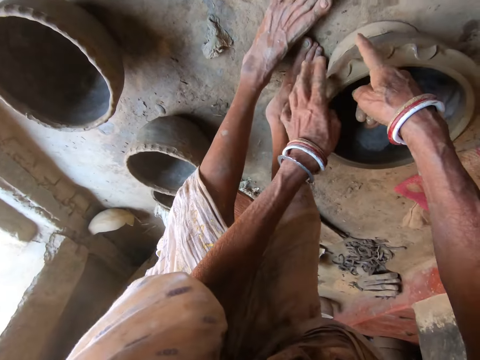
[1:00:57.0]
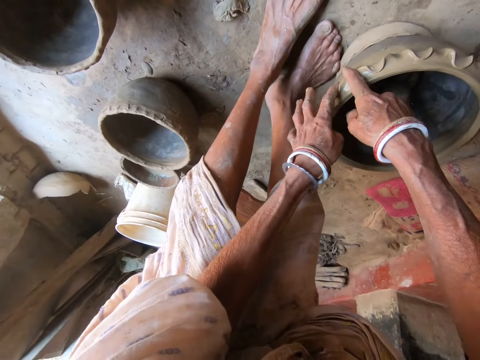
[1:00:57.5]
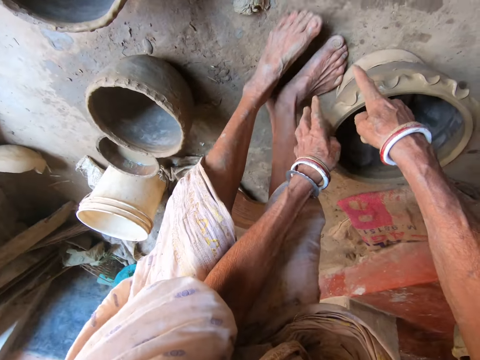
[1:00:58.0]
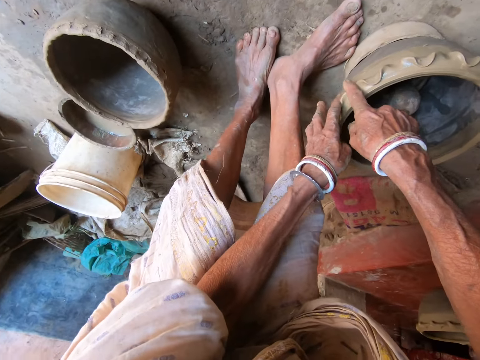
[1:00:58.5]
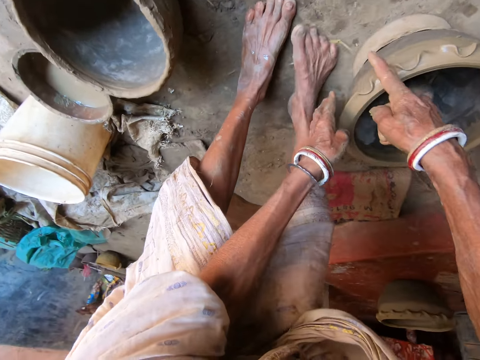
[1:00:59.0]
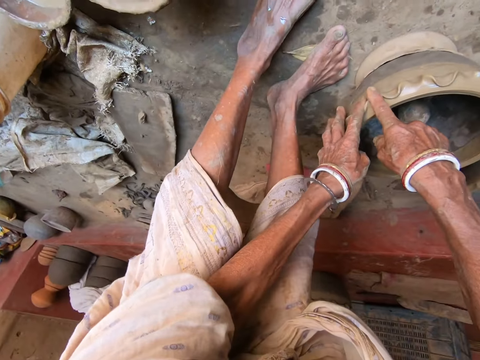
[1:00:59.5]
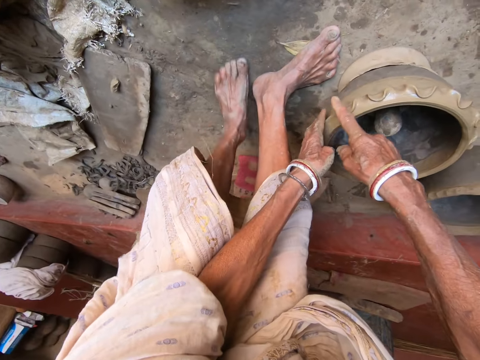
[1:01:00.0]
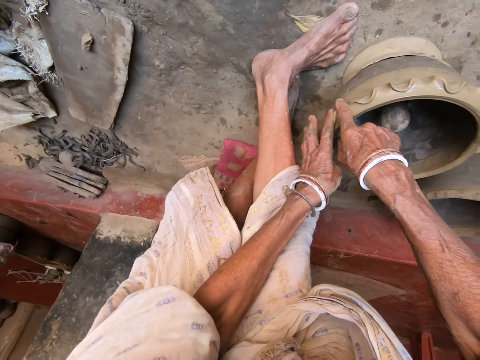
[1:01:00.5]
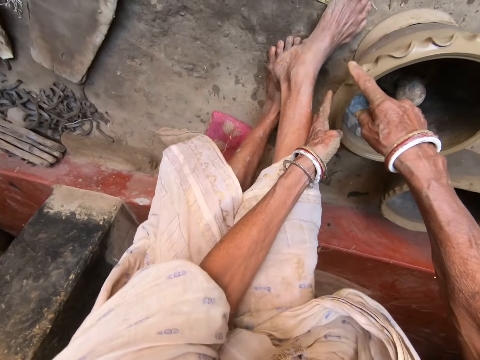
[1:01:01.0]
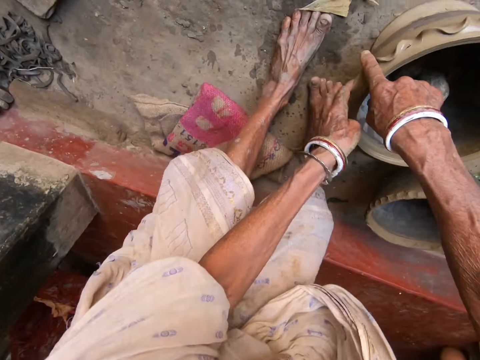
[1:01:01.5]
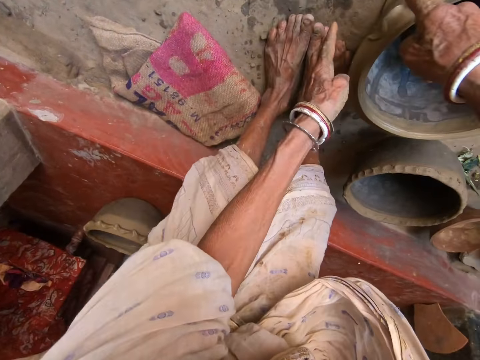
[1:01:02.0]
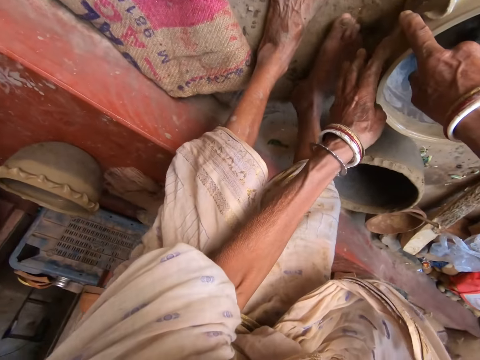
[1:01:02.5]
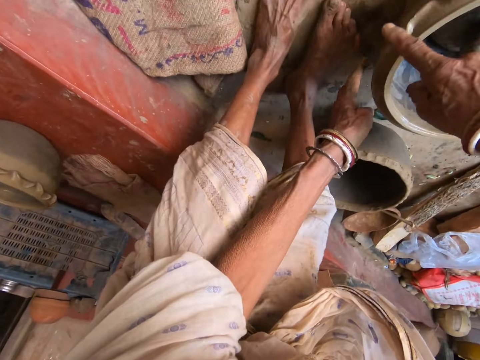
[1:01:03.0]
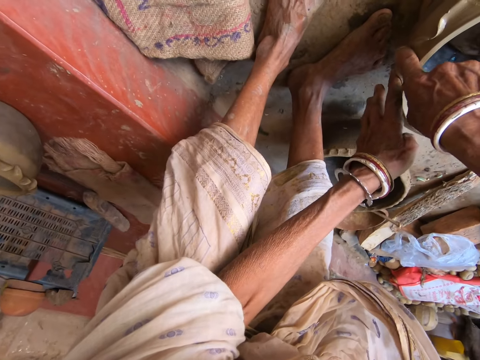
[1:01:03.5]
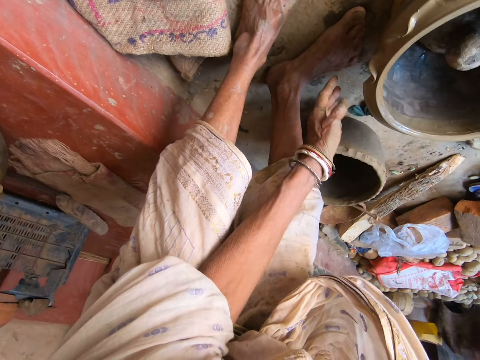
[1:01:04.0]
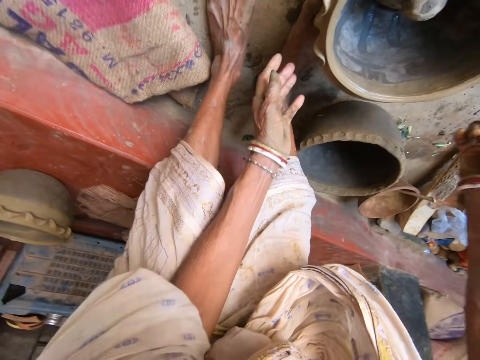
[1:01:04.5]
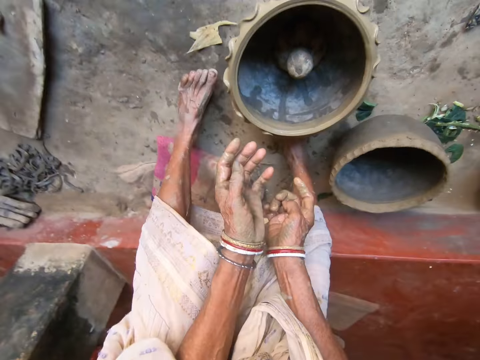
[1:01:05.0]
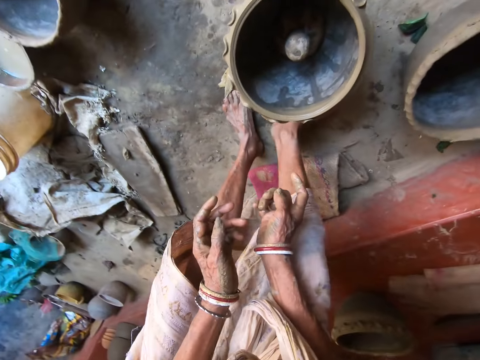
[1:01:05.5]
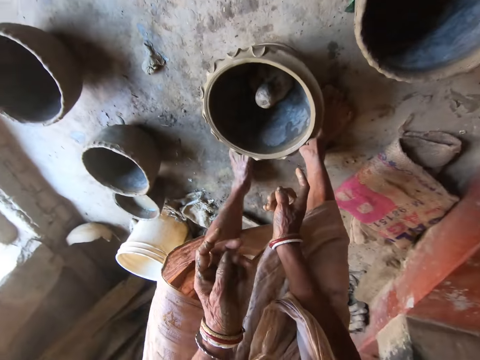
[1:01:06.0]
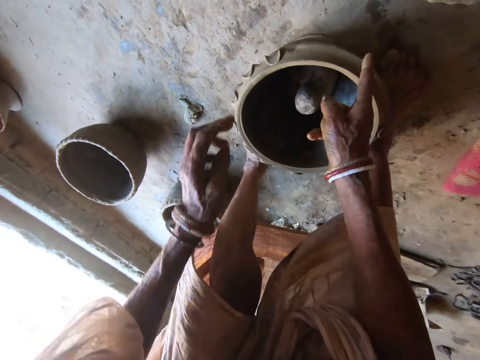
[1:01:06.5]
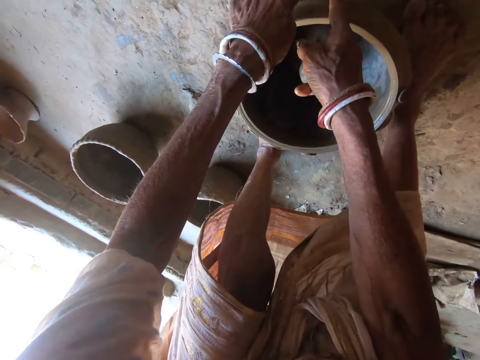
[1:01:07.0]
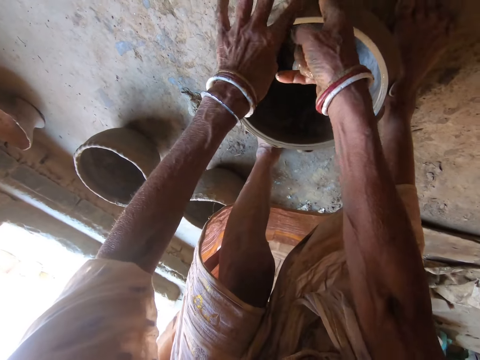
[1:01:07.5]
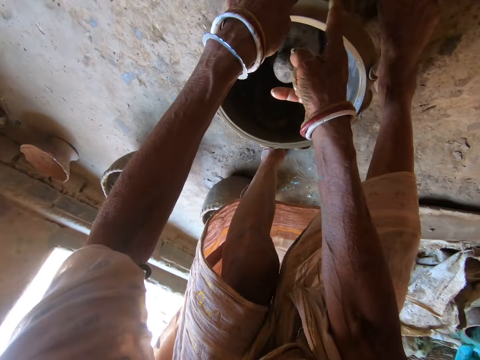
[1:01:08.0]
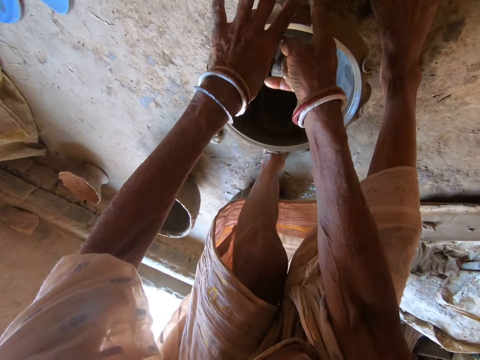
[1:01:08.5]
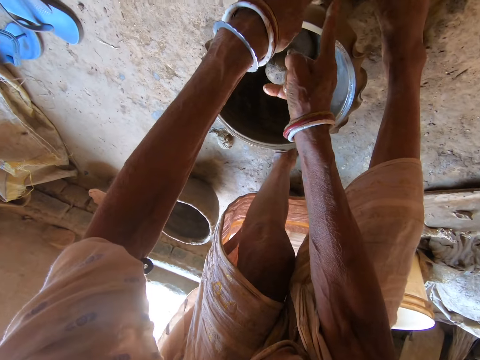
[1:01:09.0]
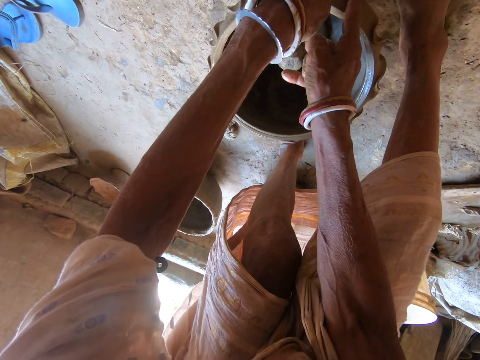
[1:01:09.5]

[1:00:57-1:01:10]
The camera wearer adjusts her position. She molds the pot with her hands.

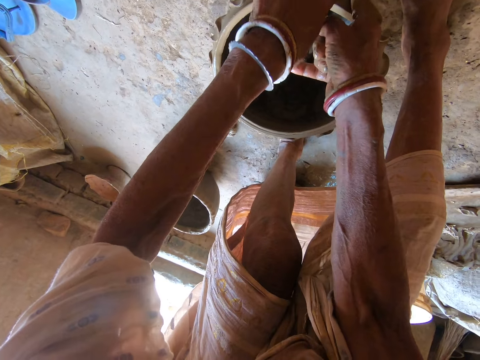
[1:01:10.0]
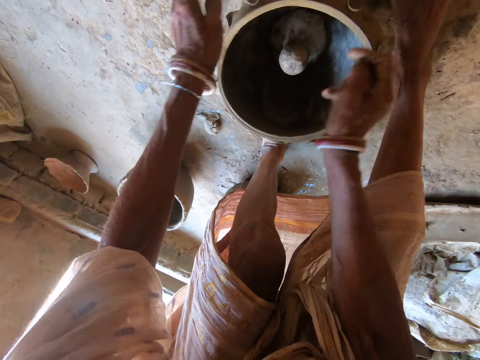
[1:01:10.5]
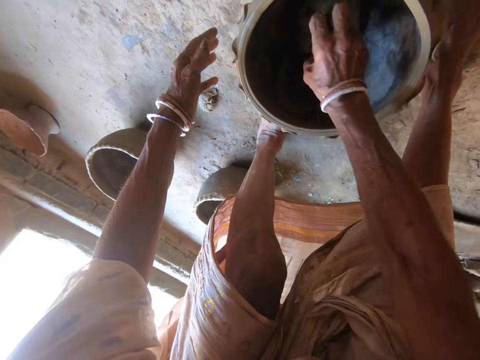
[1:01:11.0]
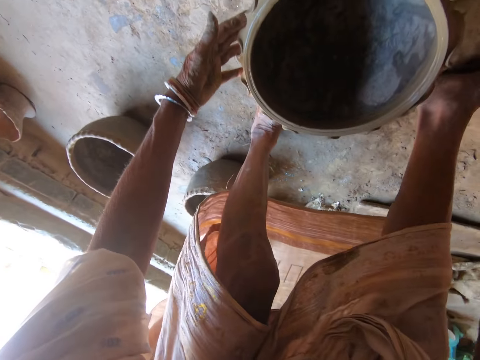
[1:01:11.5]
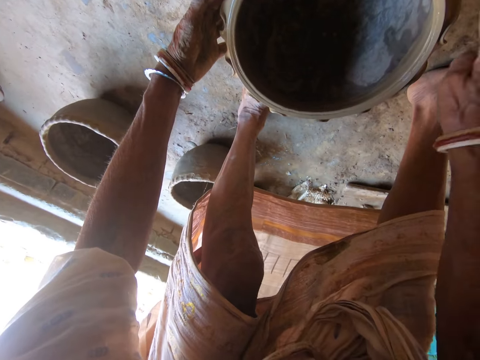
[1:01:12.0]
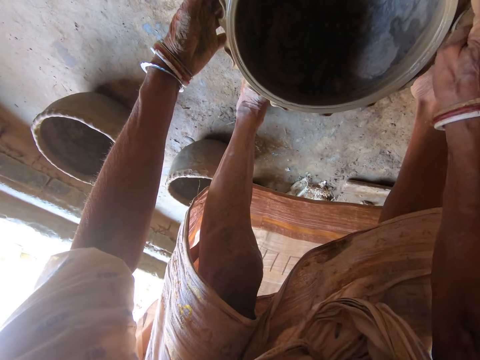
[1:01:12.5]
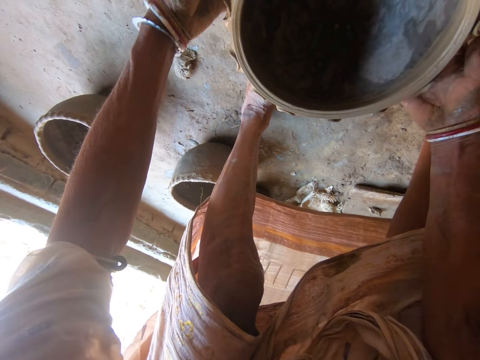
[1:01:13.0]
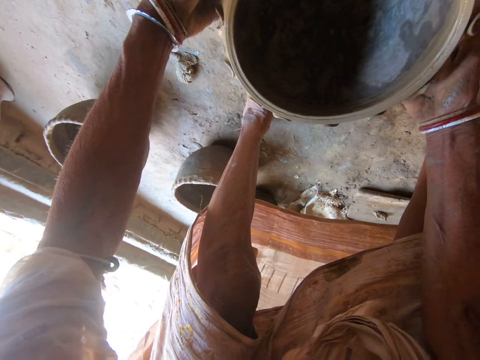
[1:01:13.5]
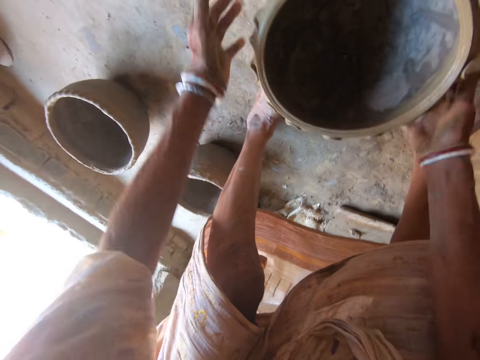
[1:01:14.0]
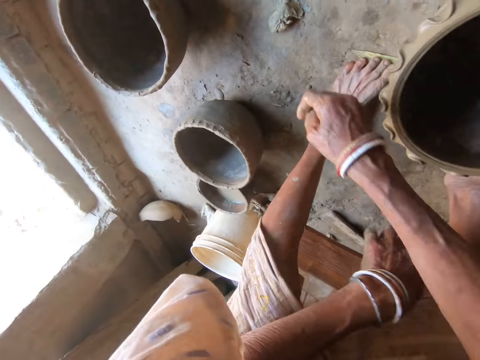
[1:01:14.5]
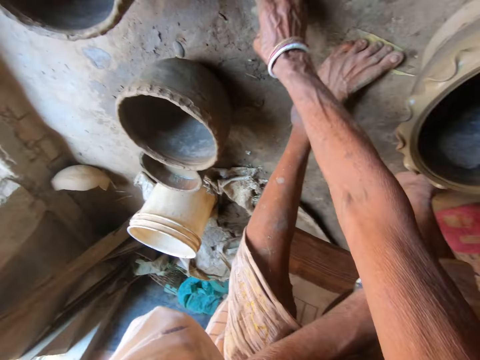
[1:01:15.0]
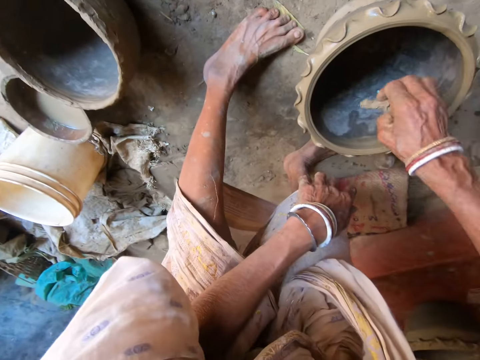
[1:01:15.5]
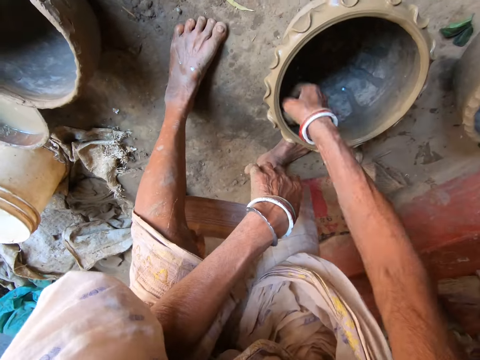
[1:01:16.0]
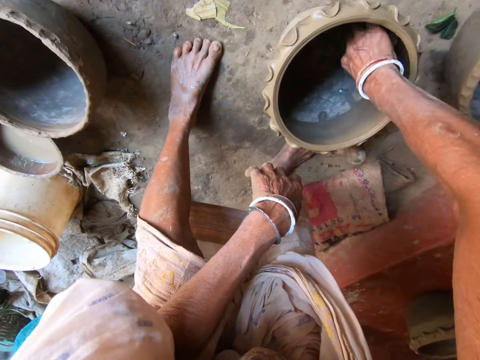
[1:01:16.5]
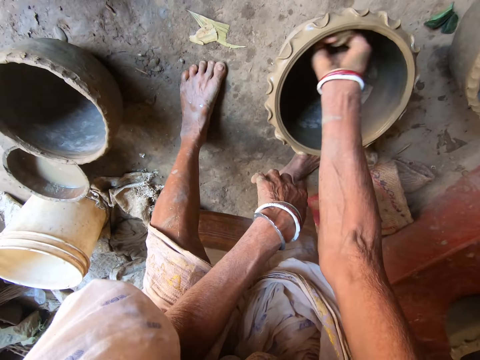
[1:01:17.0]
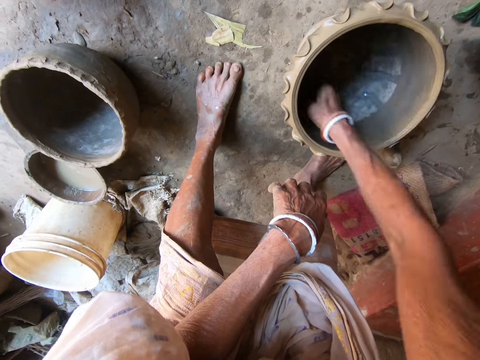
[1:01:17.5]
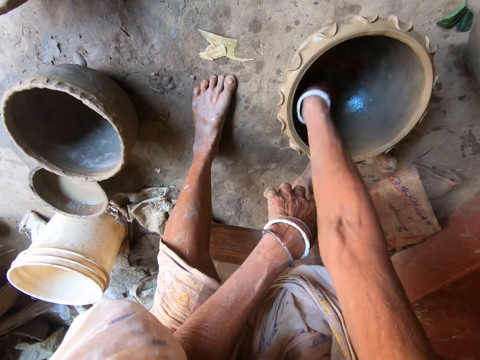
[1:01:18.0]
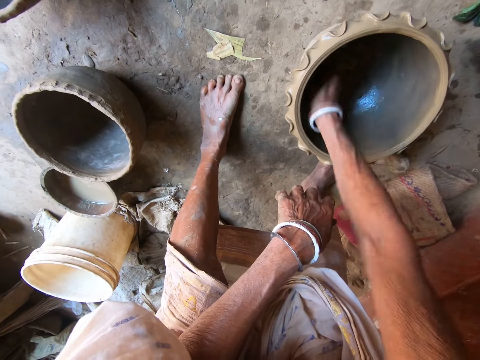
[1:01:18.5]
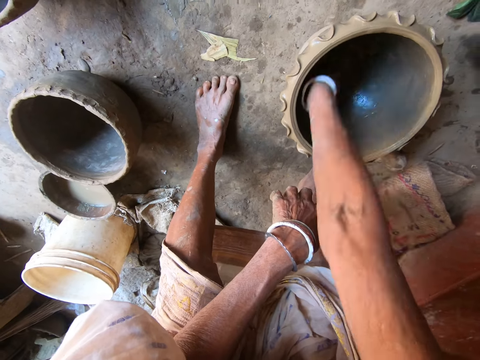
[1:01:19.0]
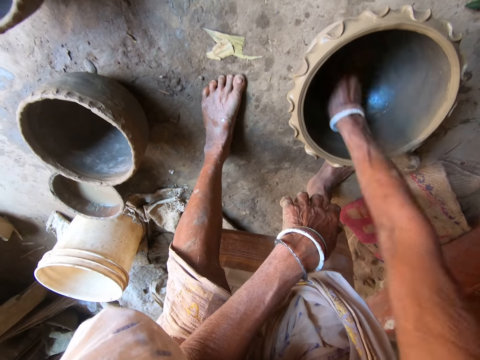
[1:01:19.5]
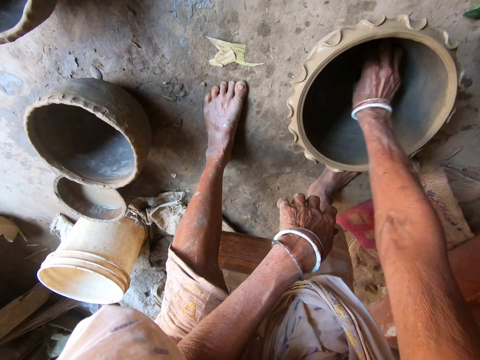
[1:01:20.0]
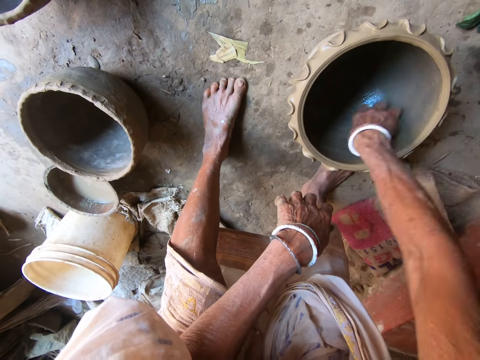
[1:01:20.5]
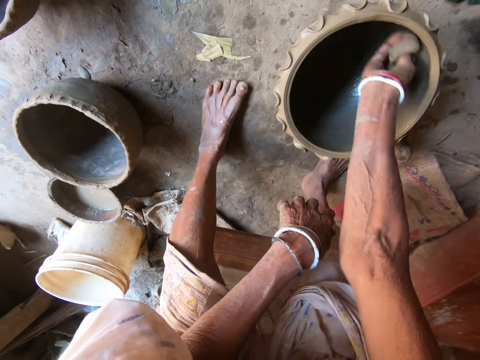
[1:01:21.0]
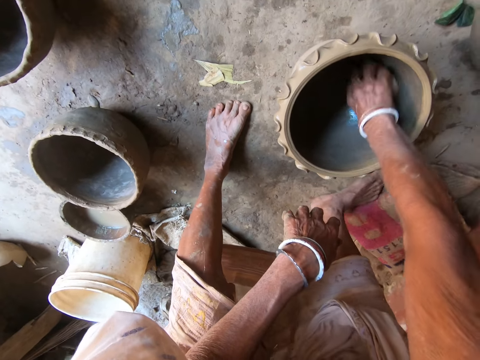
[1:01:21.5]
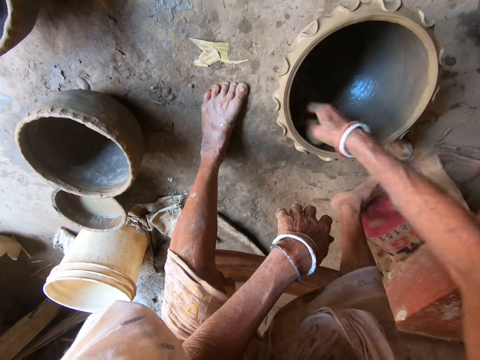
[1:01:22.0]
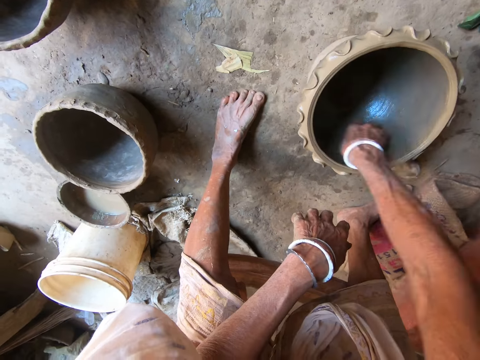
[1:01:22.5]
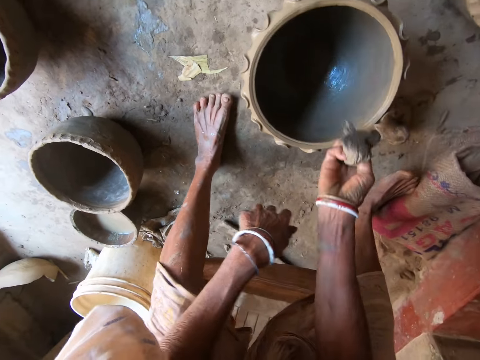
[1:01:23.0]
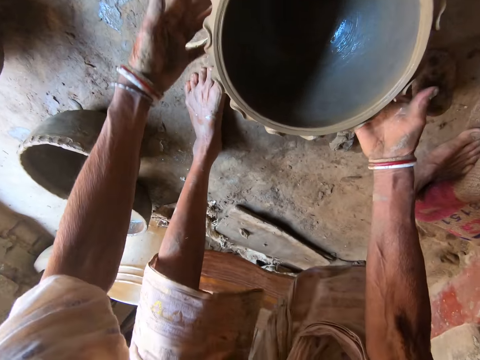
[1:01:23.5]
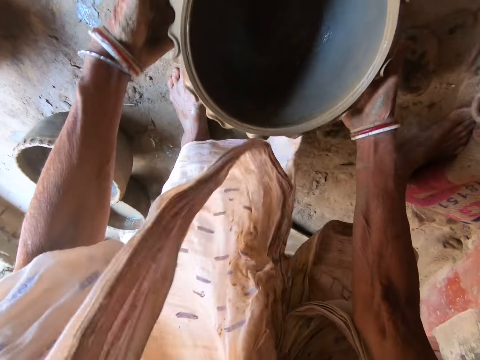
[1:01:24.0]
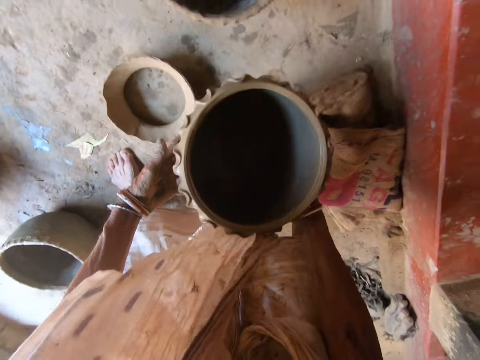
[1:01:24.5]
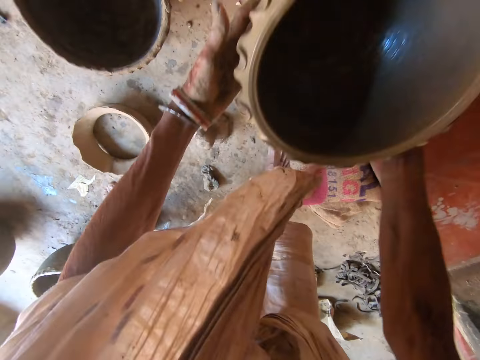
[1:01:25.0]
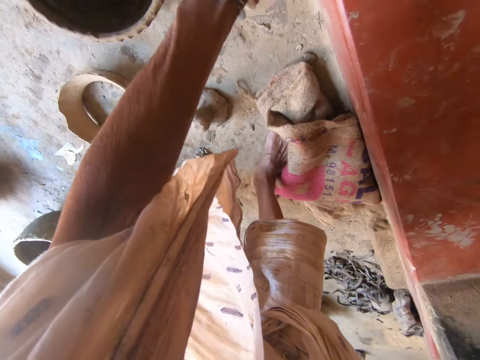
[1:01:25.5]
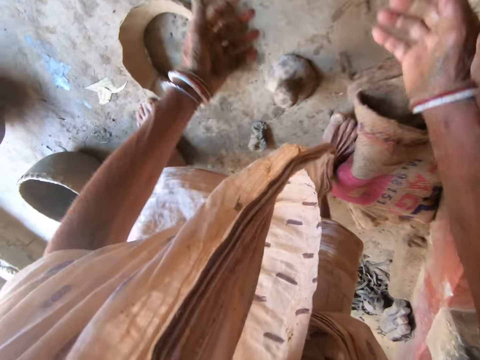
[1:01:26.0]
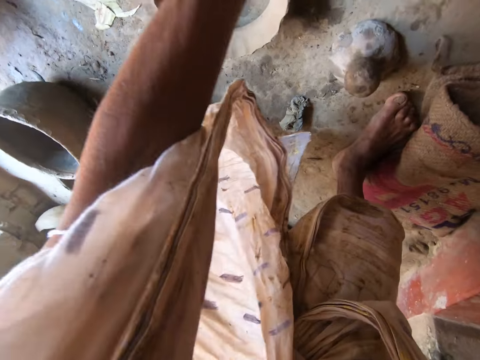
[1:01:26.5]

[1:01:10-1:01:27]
The camera wearer picks up the molding stone or weight from the pot on the floor with her right hand. She places the weight on the floor. She presses on the pot. She touches the pot on the floor with both hands. She picks up the rag from the floor with her right hand. She rubs the rag on the pot on the floor with her right hand. She drops the rag on the floor with her right hand. She picks up the pot from the floor with both hands. She drops the pot on the floor with both hands. She picks up another pot.
